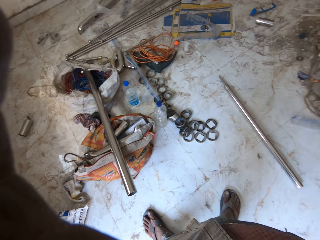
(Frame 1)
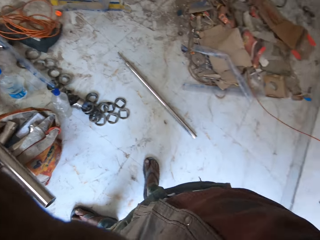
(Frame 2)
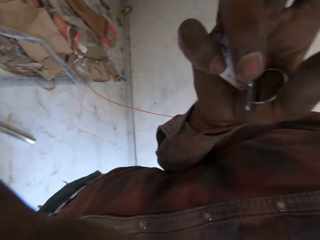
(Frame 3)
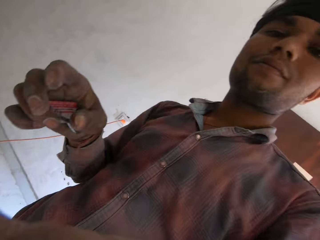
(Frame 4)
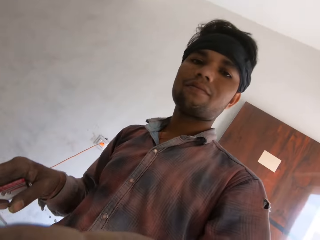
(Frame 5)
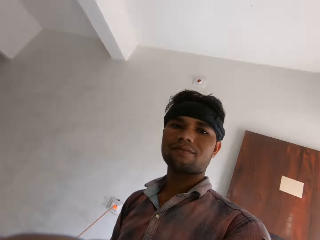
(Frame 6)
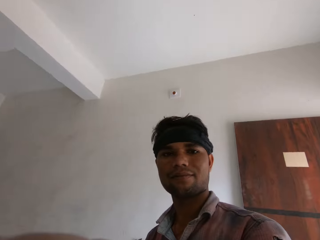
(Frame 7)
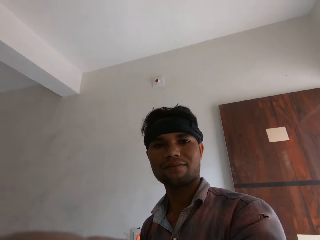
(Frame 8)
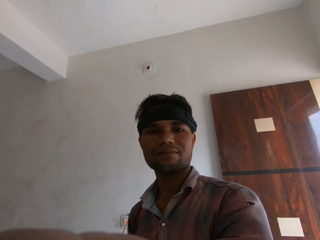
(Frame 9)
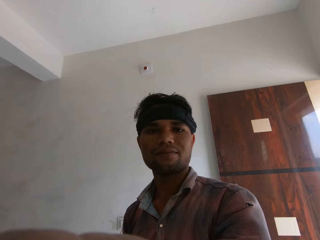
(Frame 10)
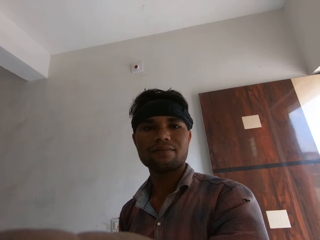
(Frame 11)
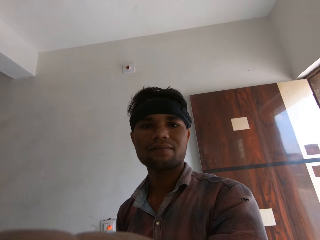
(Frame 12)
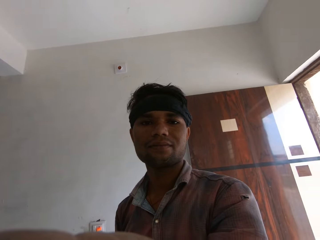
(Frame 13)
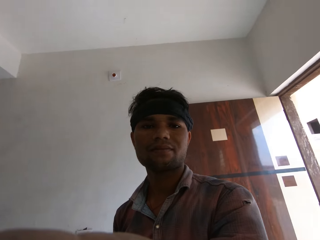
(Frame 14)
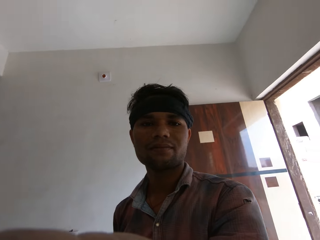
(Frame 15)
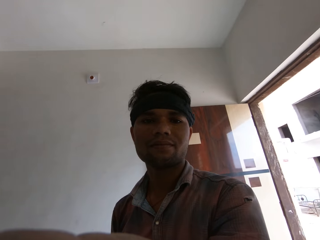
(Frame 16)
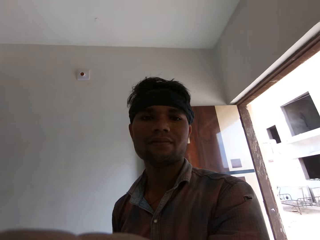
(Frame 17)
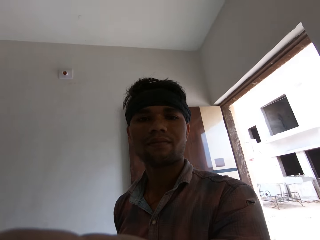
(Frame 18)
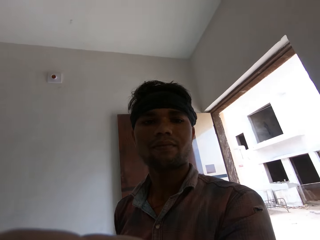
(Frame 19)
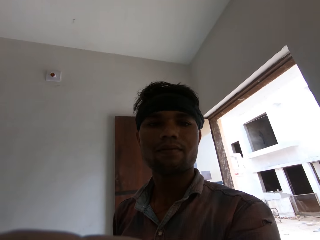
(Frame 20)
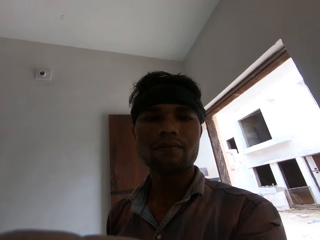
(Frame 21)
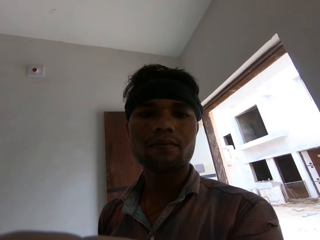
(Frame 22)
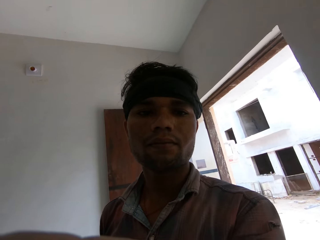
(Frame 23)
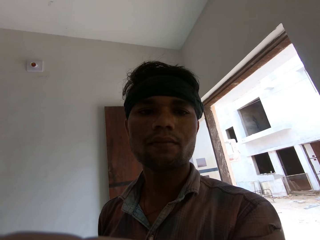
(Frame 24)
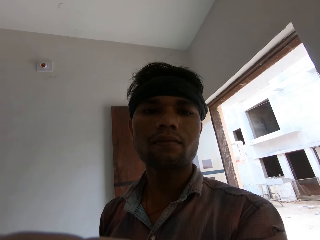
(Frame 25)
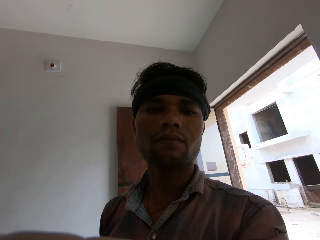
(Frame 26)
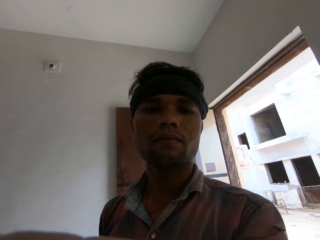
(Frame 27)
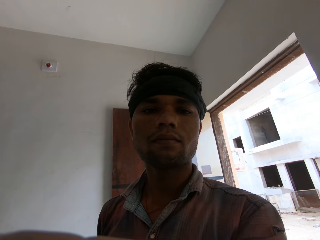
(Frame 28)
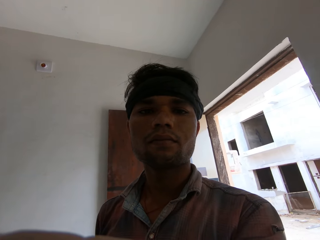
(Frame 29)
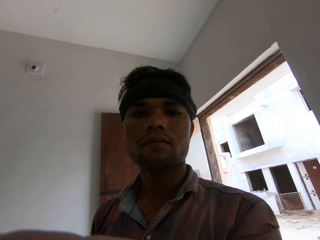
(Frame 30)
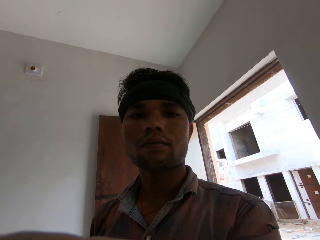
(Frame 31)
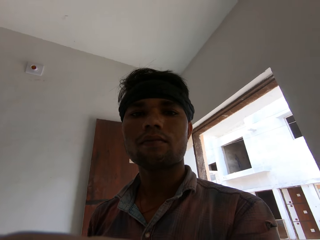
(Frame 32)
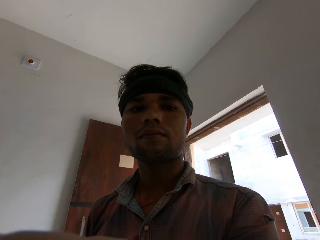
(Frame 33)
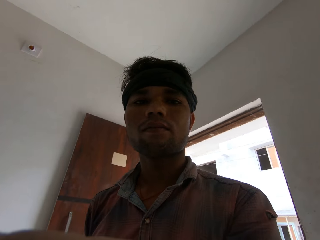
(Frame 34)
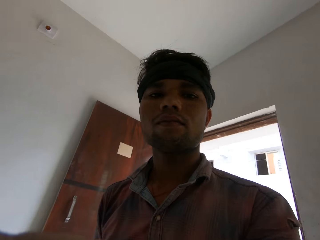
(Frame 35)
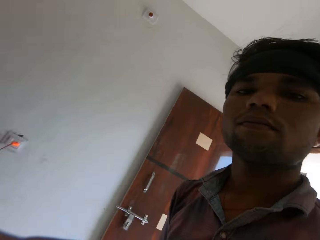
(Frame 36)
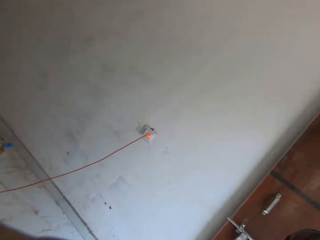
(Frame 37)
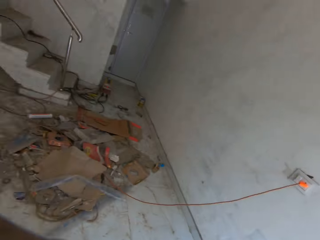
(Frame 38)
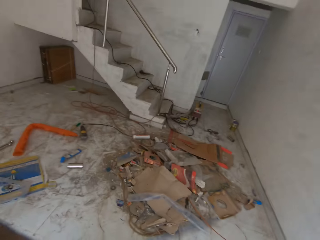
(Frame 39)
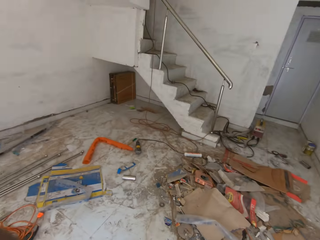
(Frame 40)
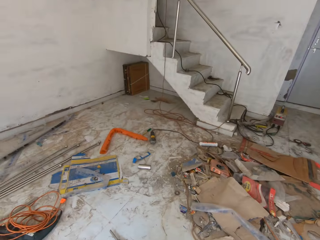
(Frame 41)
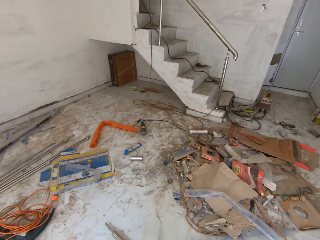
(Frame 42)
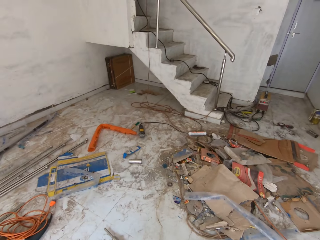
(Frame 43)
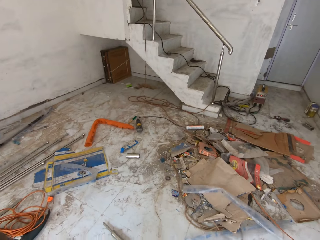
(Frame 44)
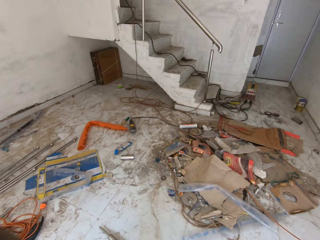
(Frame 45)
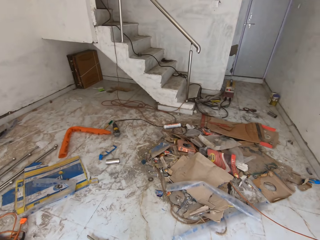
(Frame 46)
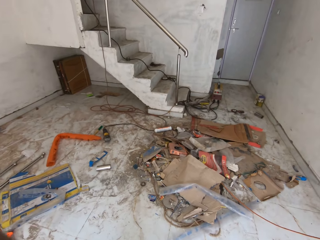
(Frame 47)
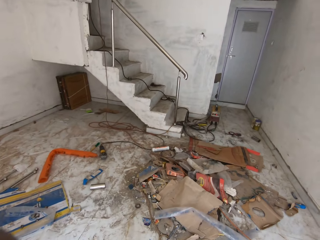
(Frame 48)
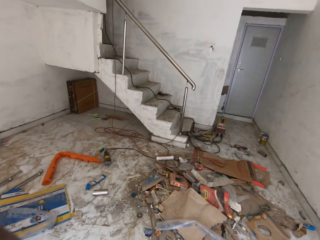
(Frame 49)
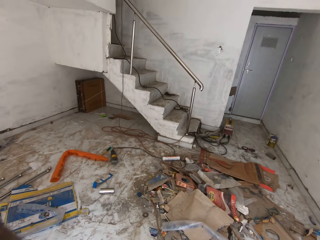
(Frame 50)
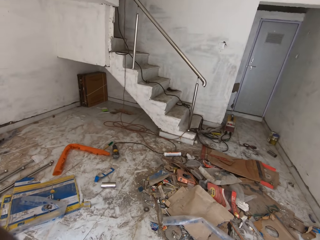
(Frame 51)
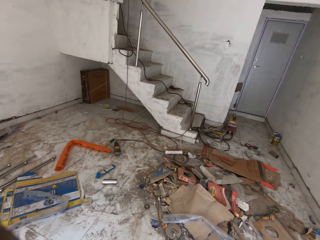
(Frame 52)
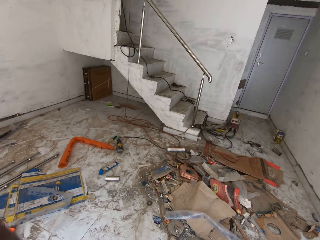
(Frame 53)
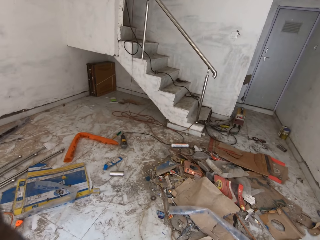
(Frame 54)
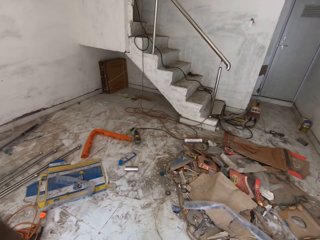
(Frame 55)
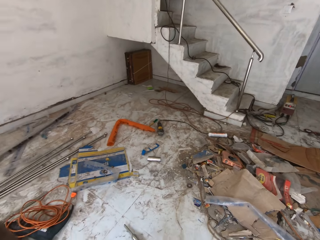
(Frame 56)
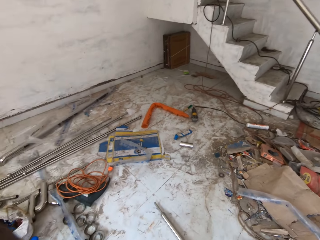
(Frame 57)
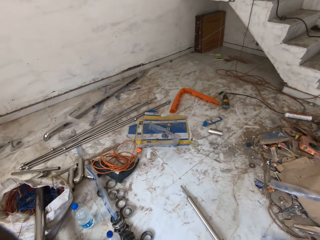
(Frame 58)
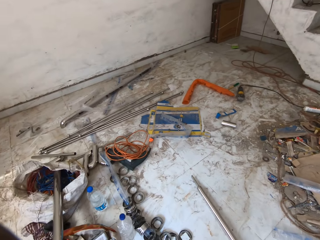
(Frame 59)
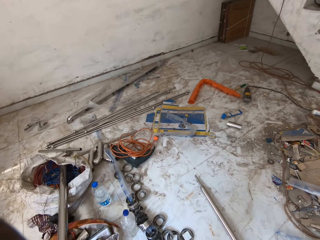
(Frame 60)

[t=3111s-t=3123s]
A man holds a camera. The camera wearer looks around. They look around again.
